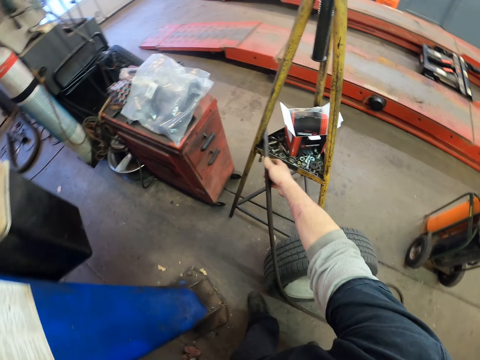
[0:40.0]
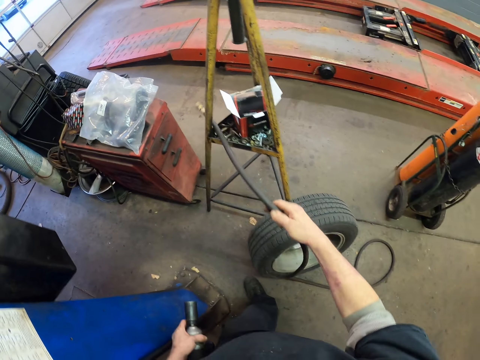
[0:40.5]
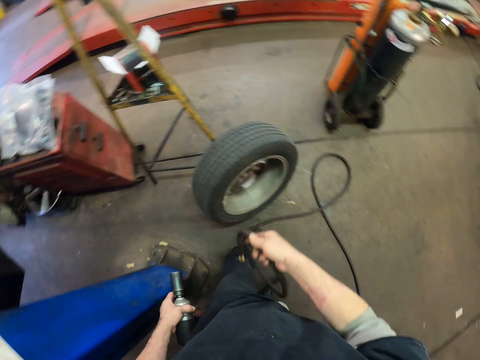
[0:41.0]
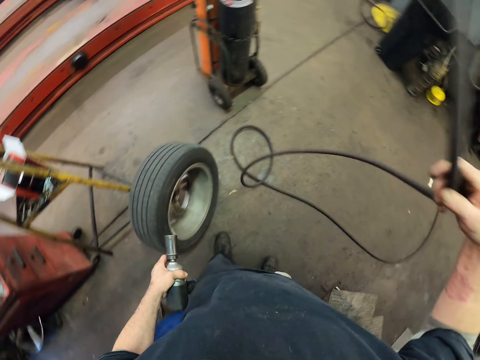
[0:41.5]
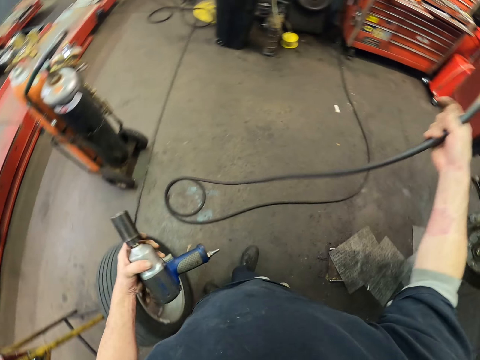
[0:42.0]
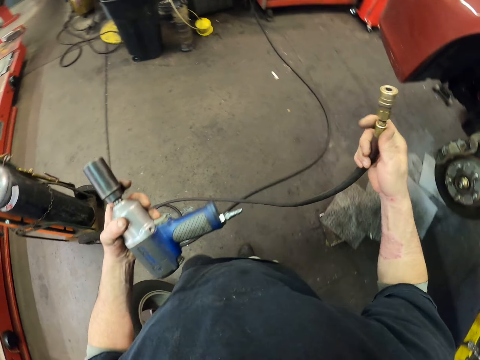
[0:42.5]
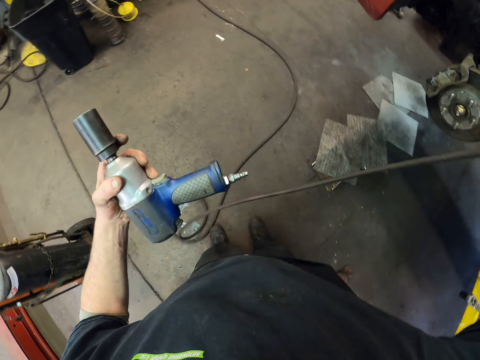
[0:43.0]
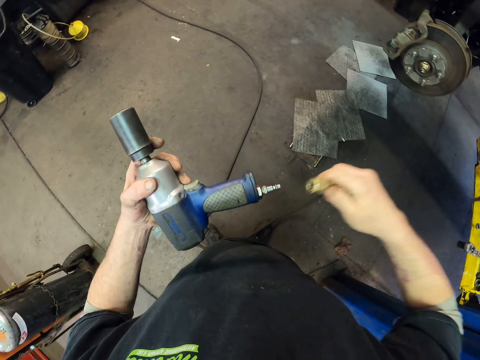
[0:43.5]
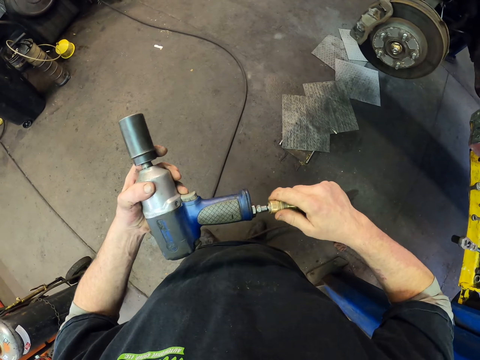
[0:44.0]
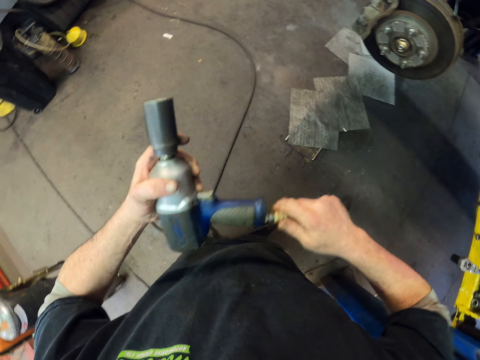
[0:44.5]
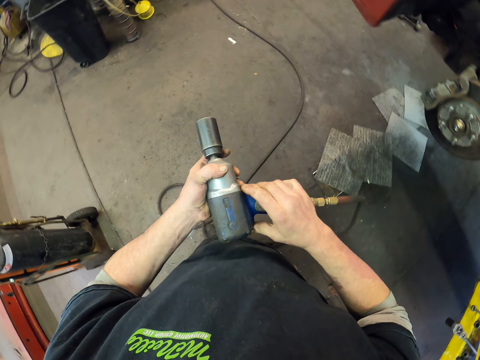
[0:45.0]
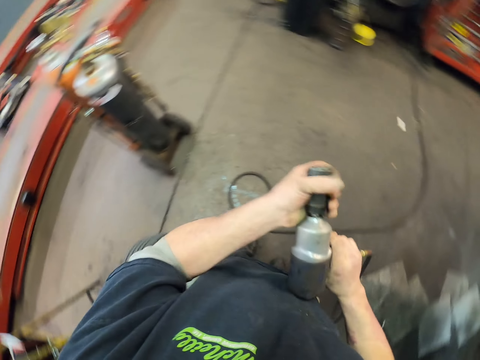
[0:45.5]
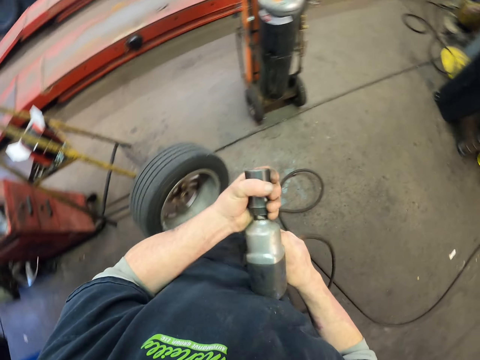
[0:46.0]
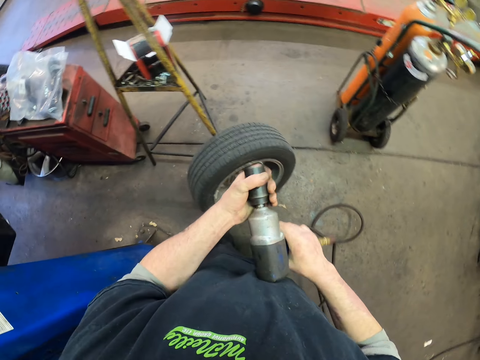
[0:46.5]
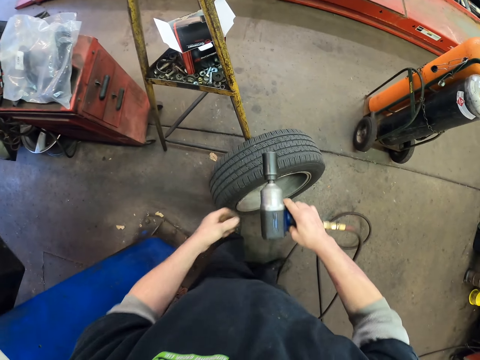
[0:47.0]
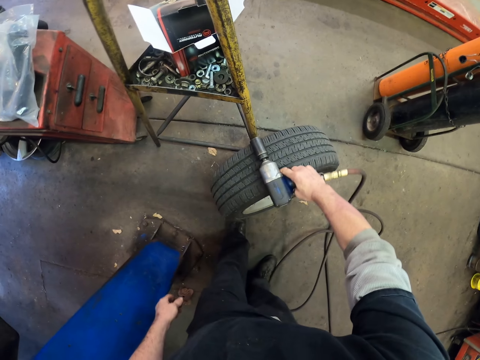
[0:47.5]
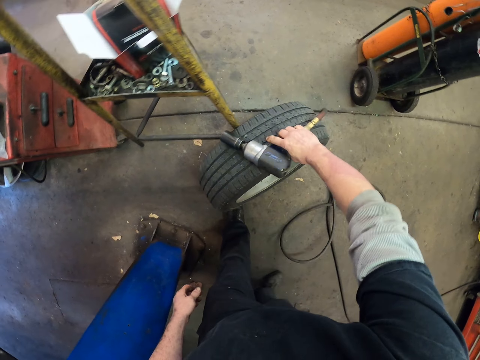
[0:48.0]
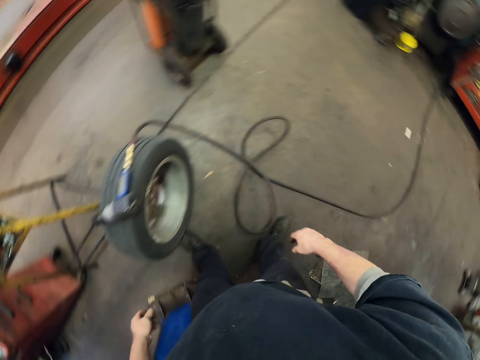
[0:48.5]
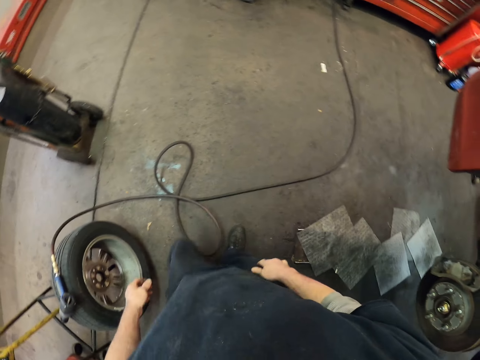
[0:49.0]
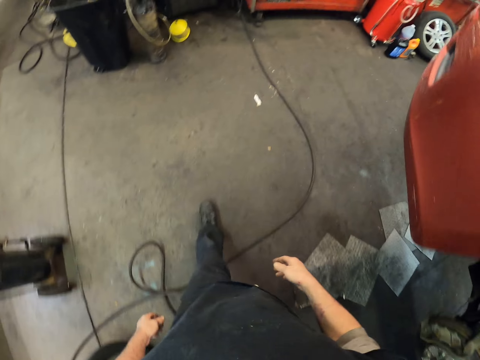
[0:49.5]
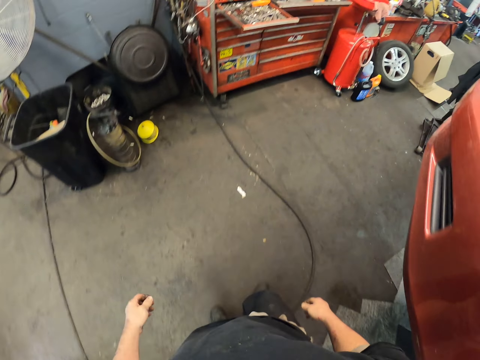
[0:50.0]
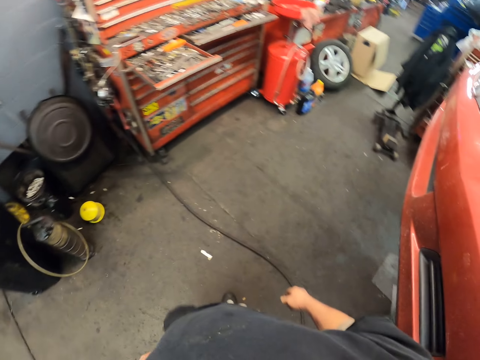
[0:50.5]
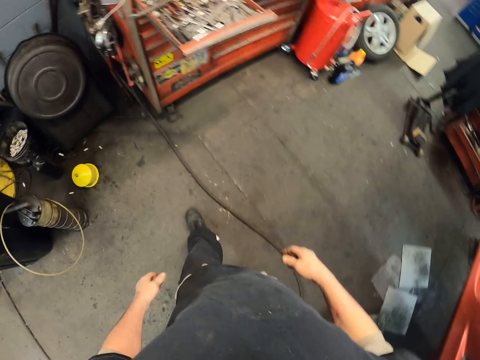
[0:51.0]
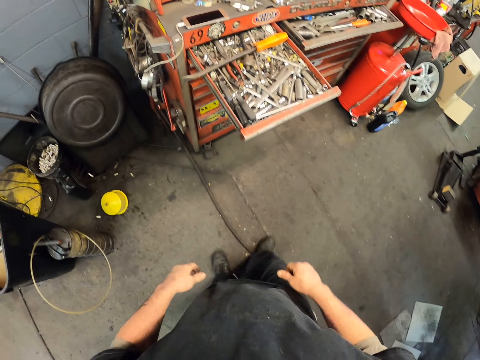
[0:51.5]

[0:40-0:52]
The camera wearer takes a pipe or wire. They fix the pipe on the drill. They put the drill on the tire. They walk around.

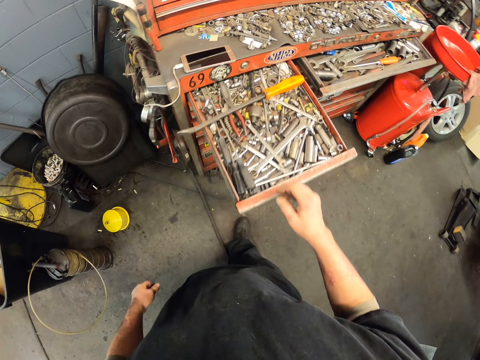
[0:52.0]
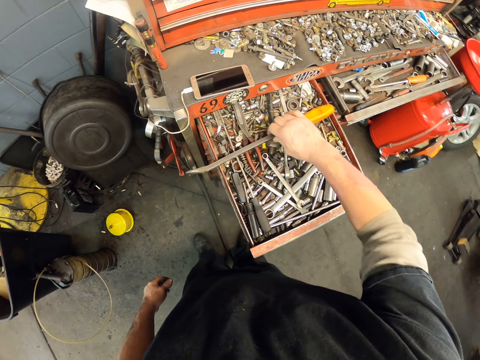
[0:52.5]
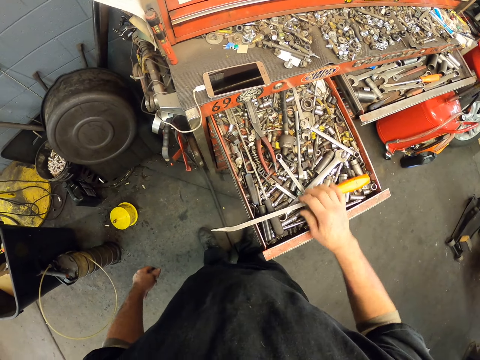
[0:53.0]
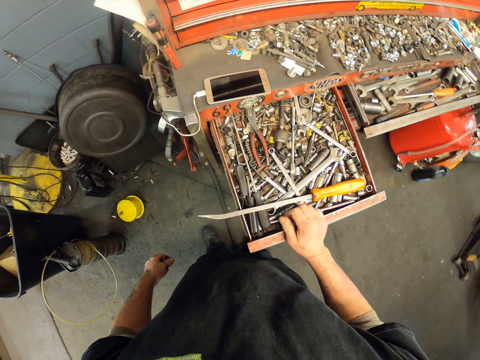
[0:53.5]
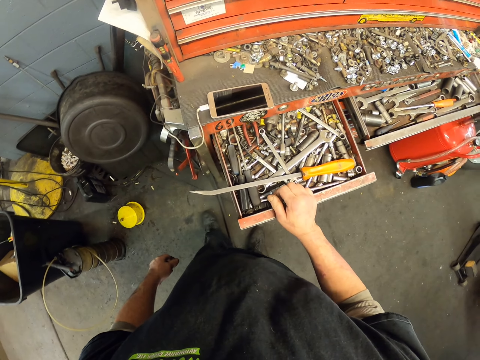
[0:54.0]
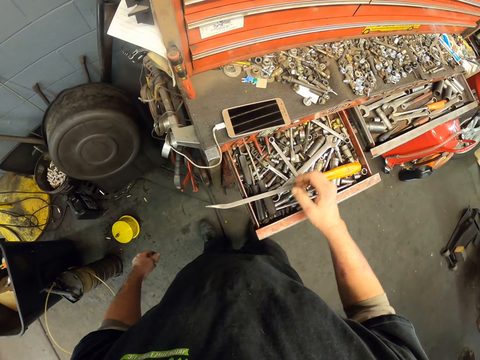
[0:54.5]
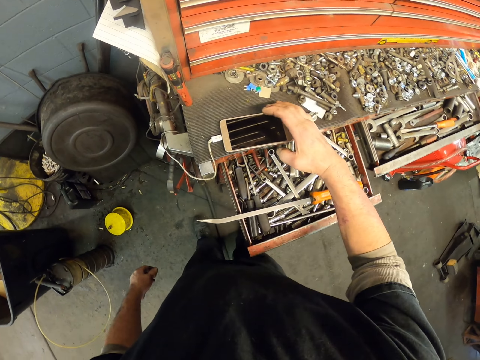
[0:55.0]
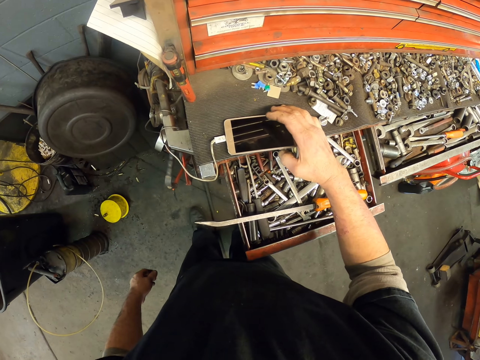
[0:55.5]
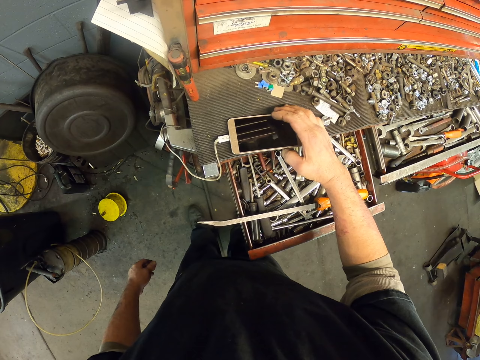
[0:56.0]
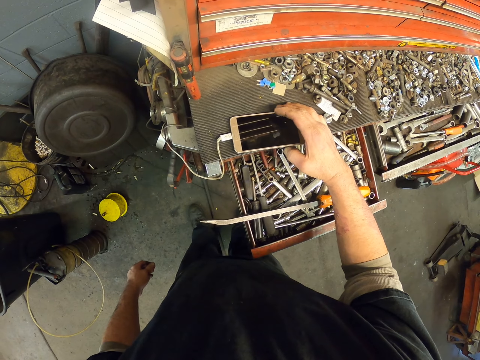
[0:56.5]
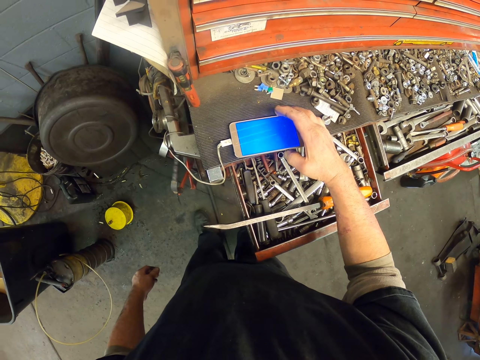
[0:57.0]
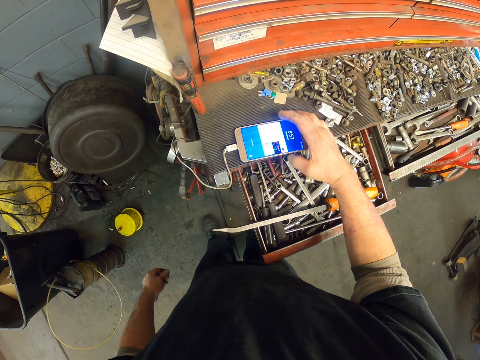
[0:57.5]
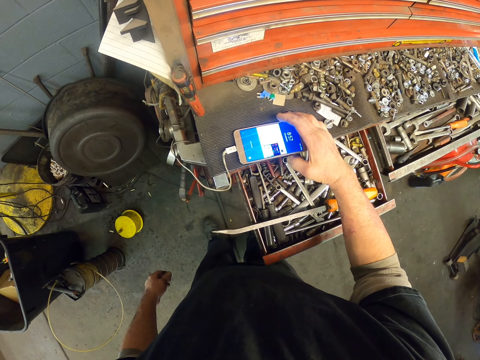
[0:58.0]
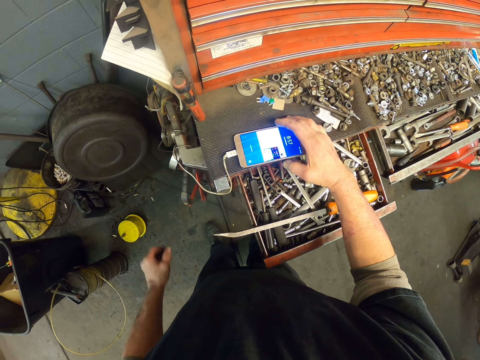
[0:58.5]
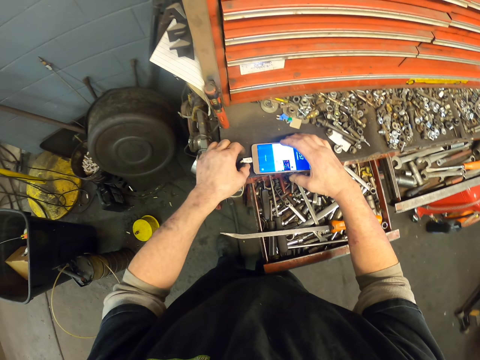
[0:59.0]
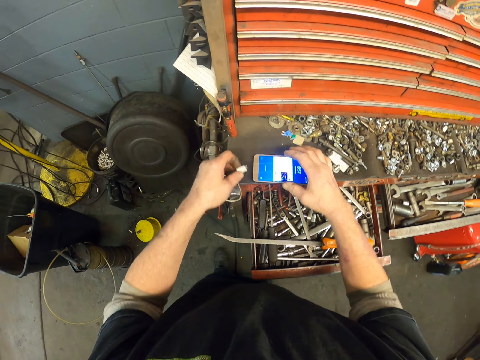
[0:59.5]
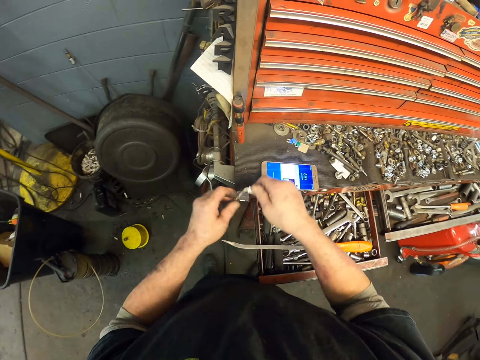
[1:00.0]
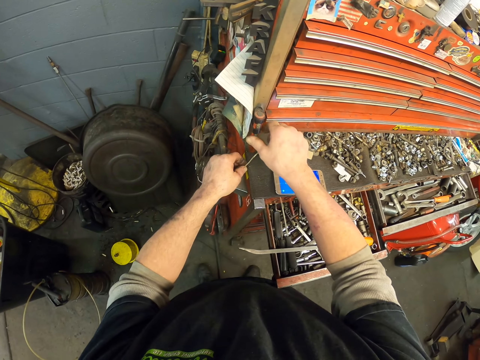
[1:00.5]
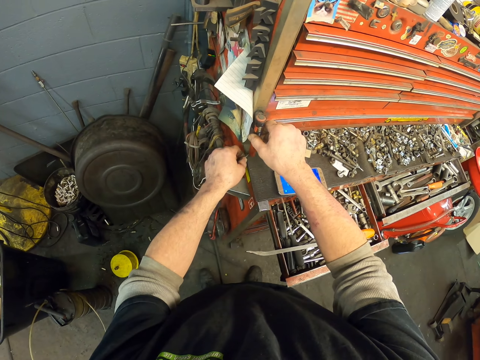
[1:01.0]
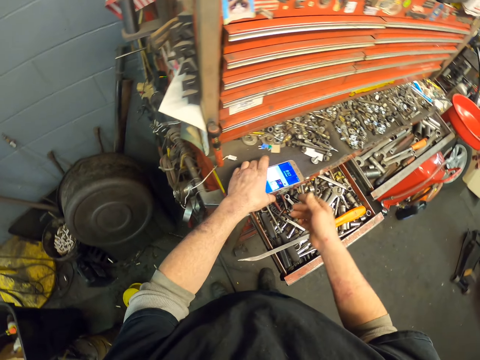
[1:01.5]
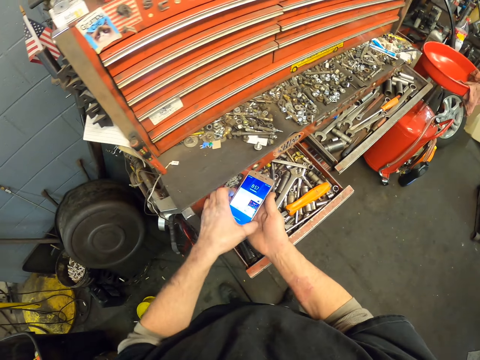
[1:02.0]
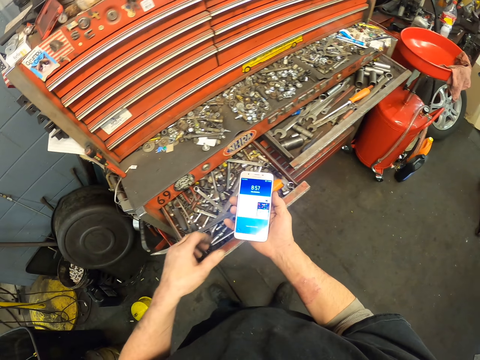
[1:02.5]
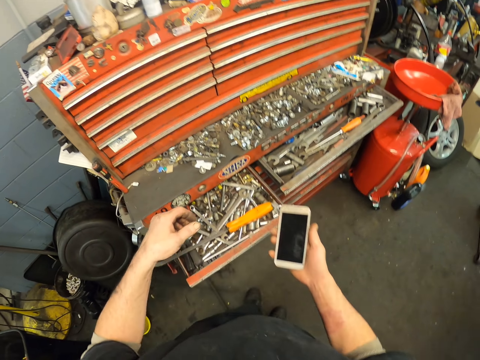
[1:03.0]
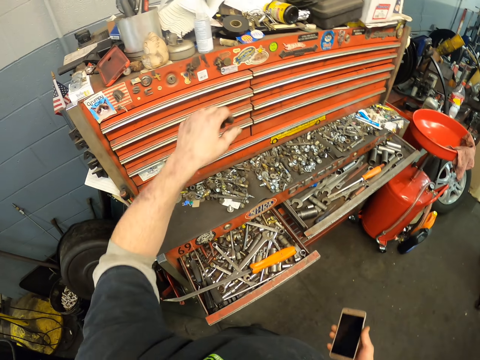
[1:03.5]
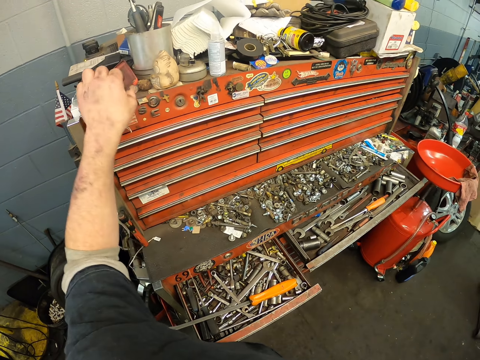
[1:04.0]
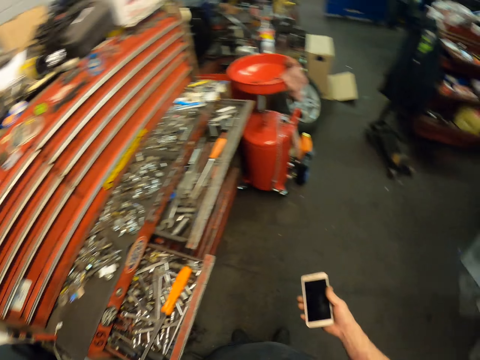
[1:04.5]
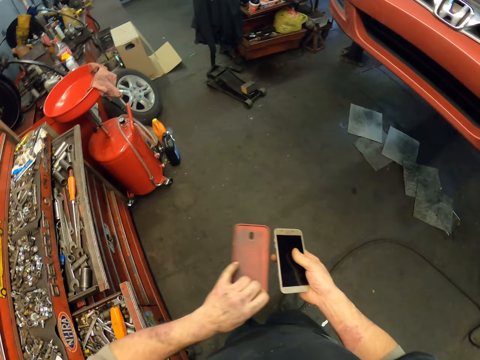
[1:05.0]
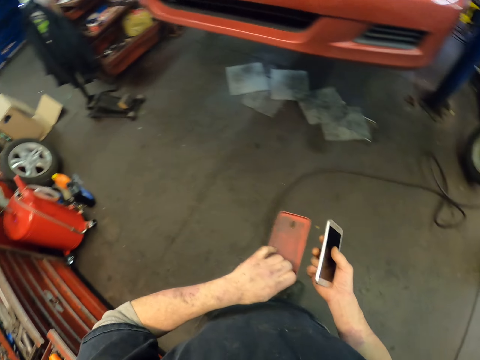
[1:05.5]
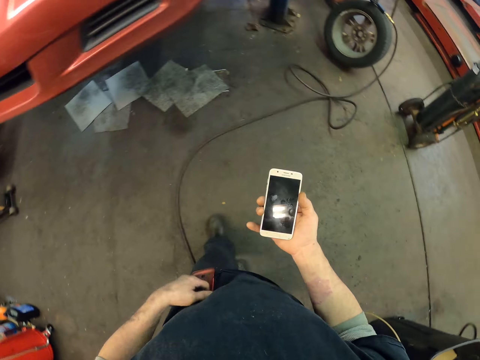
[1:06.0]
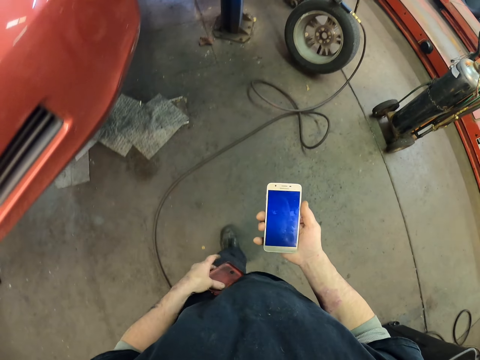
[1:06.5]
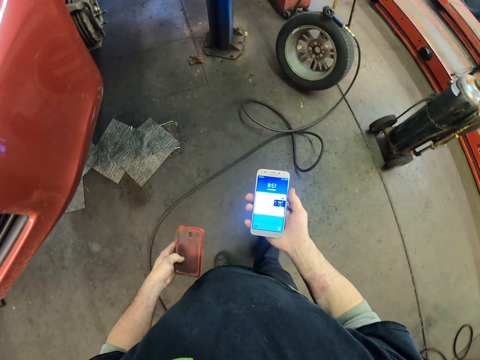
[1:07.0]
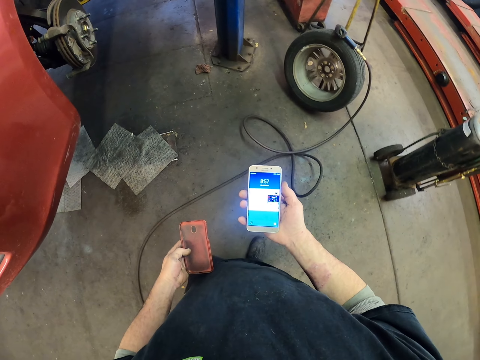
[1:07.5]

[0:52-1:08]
The camera wearer moves something. He holds his phone. He removes the phone from the charger. He picks up the phone. He picks up a phone cover.
